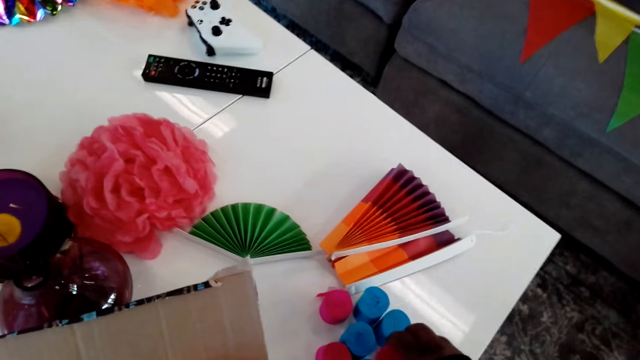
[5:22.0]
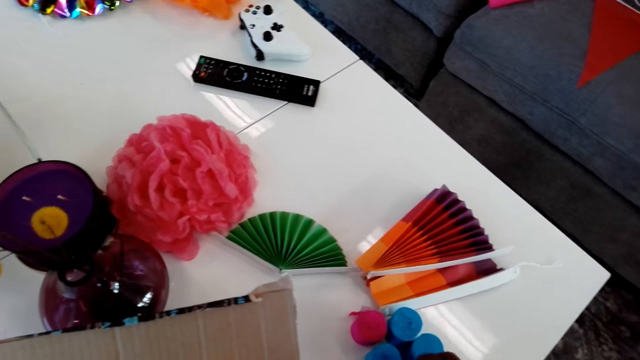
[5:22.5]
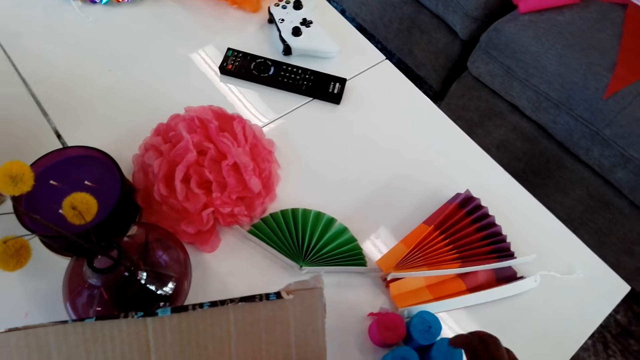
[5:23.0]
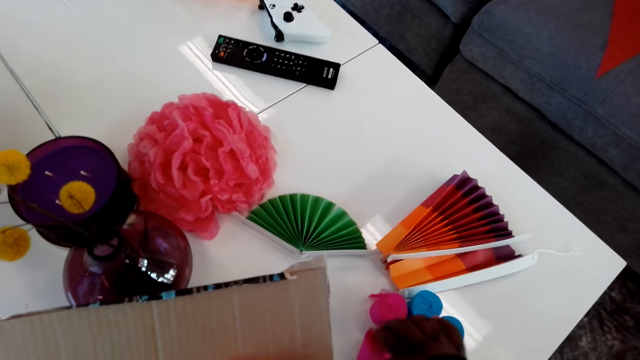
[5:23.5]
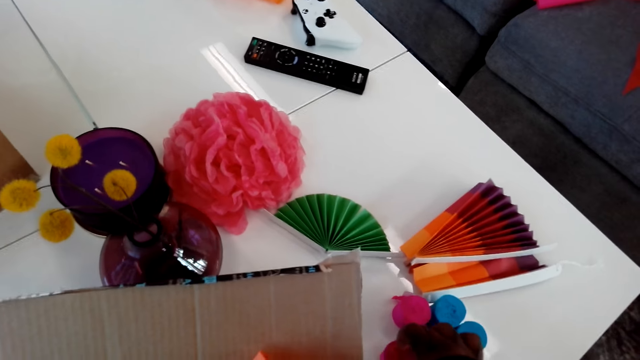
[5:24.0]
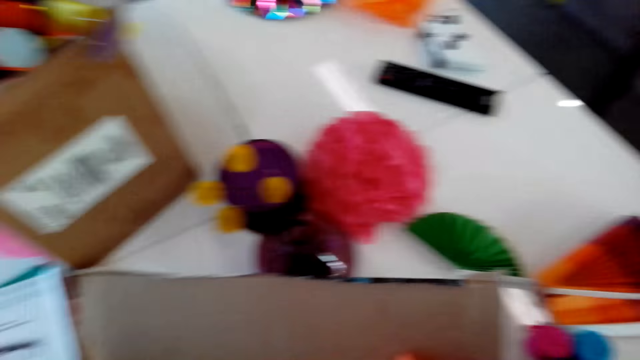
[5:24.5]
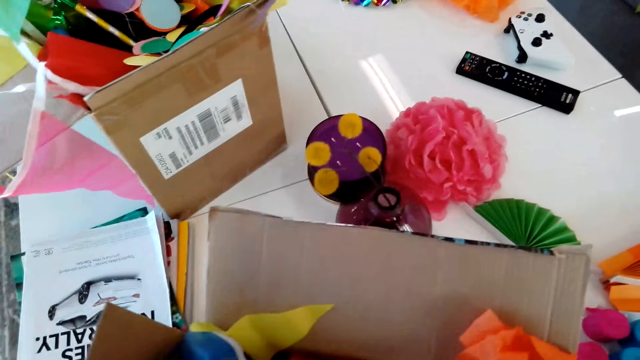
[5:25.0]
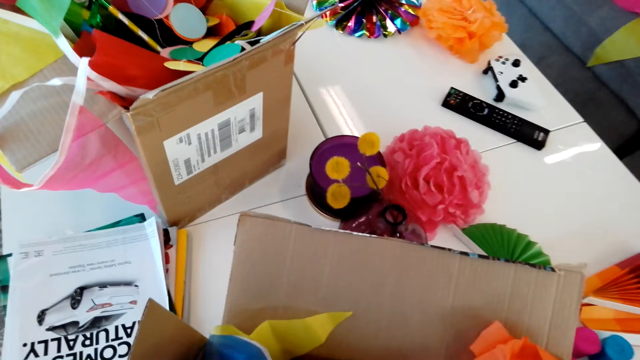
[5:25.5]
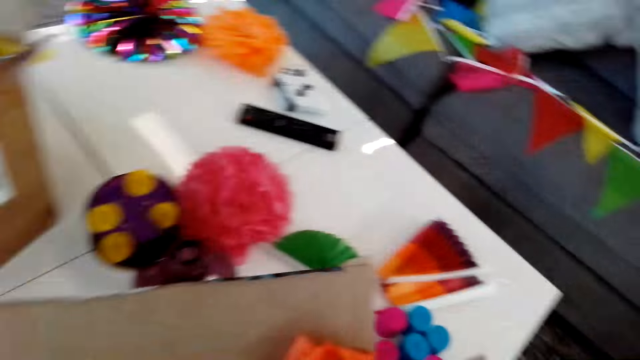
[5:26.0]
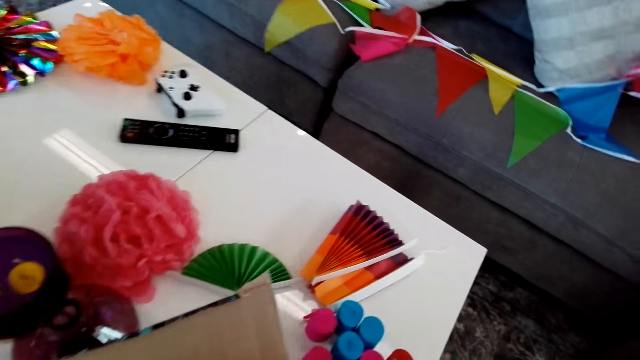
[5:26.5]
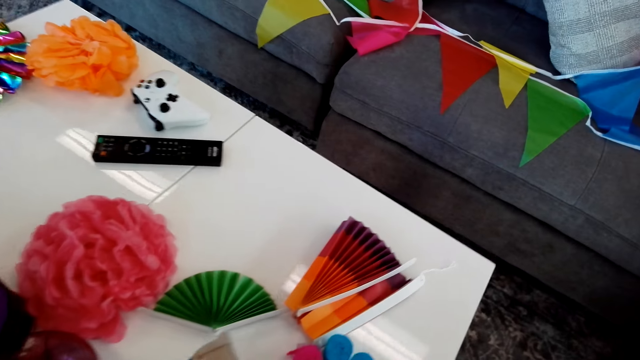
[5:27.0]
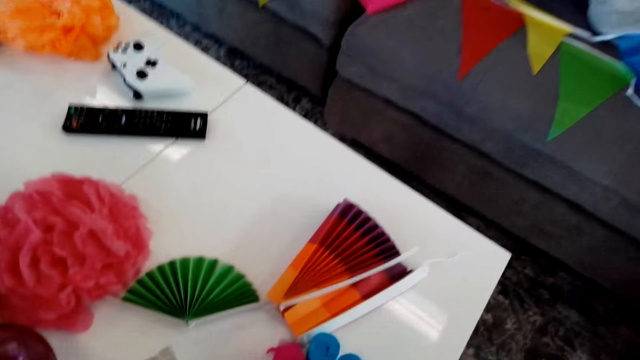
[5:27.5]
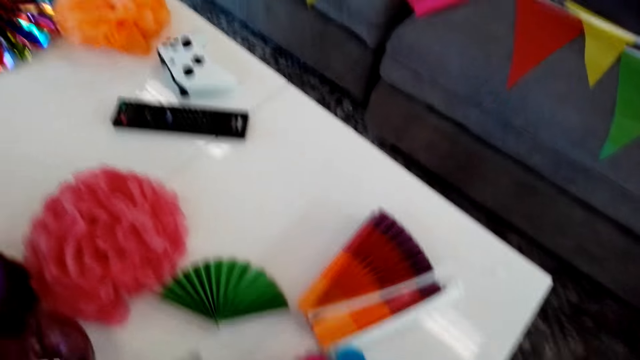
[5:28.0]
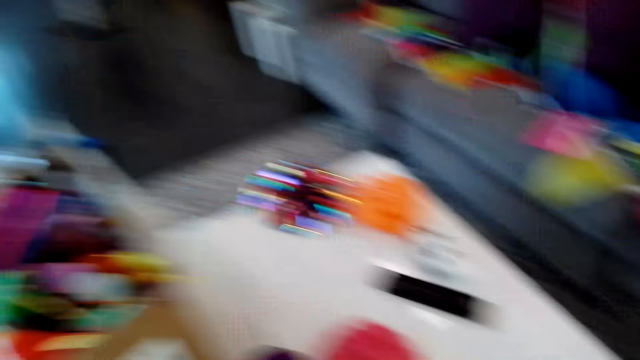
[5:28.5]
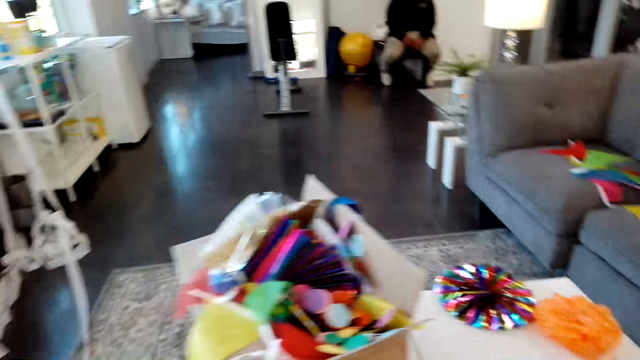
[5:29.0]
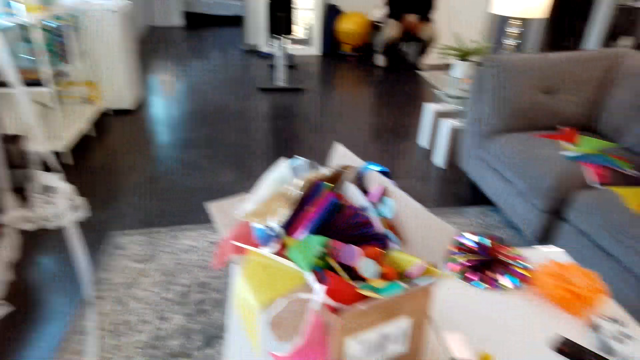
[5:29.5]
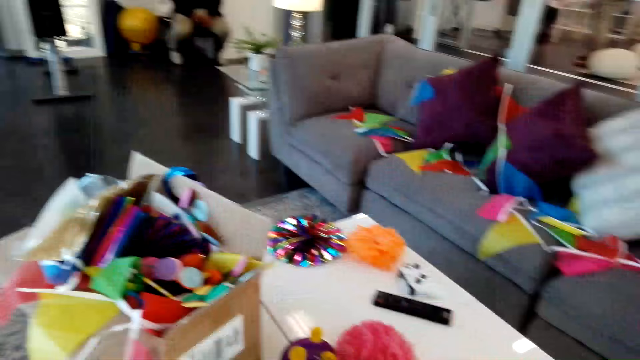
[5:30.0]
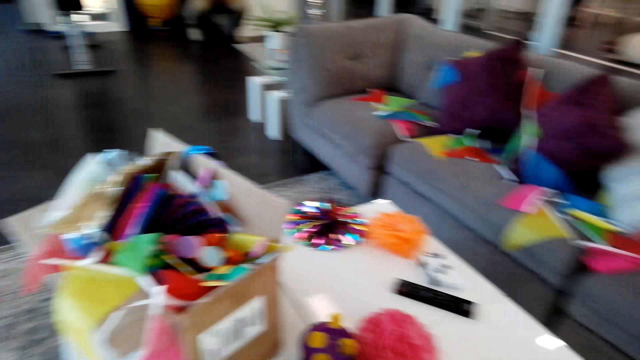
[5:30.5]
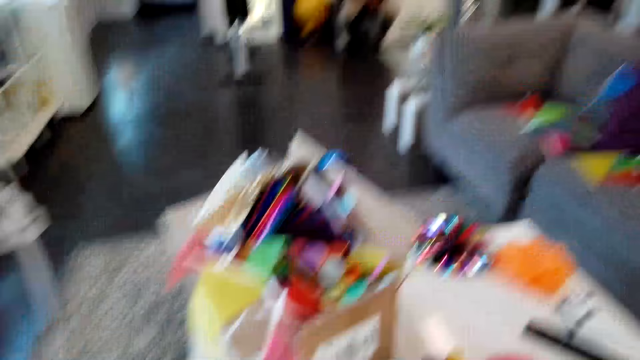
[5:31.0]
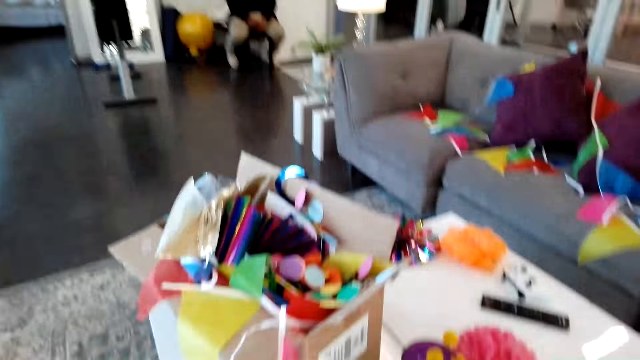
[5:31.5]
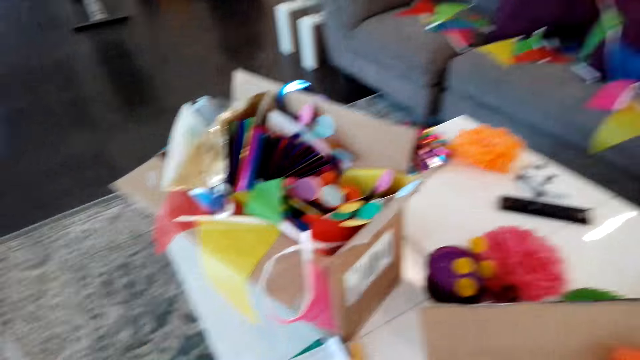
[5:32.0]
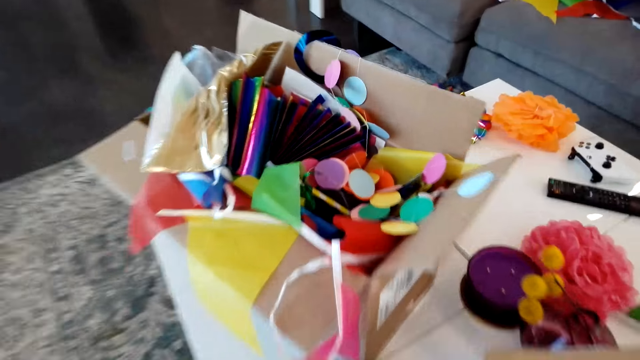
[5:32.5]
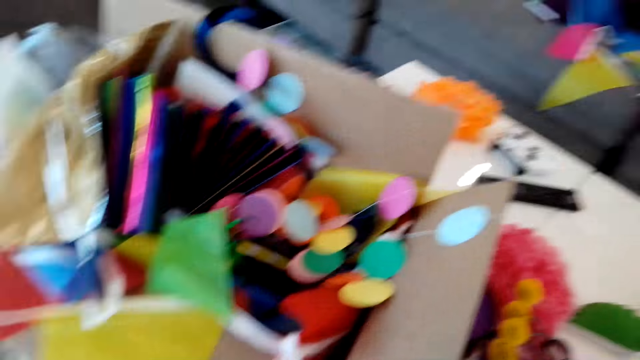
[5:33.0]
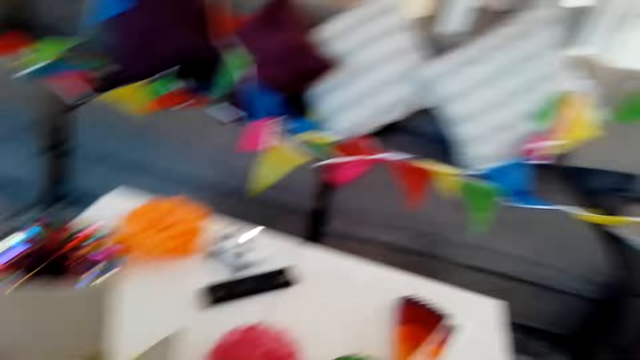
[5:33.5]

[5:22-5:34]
The camera wearer puts the ribbons on the table. They move the hand in the box of ribbon.

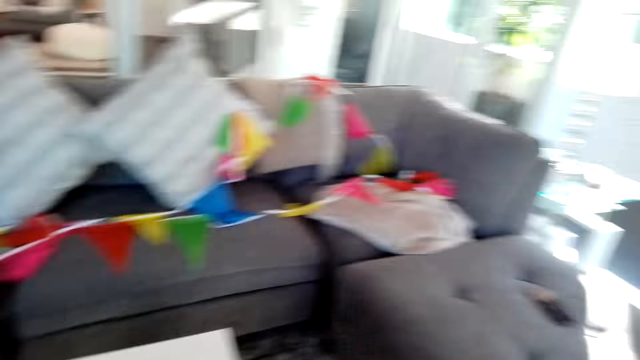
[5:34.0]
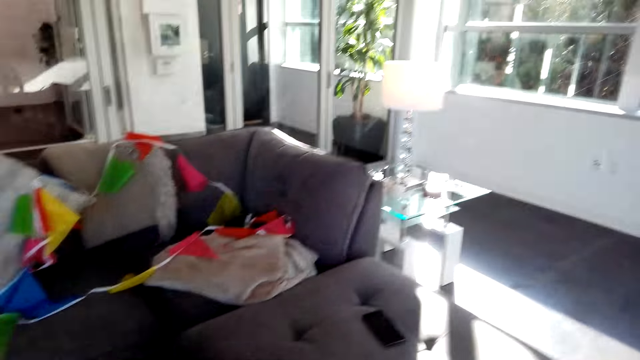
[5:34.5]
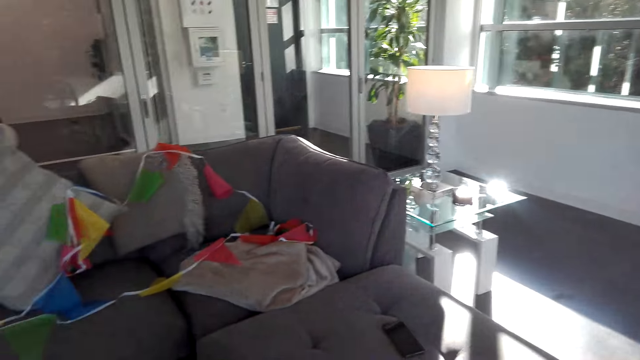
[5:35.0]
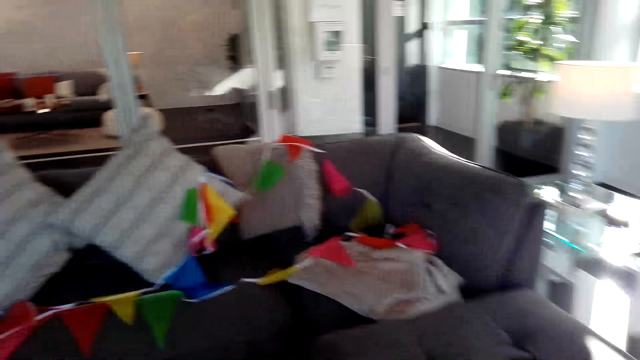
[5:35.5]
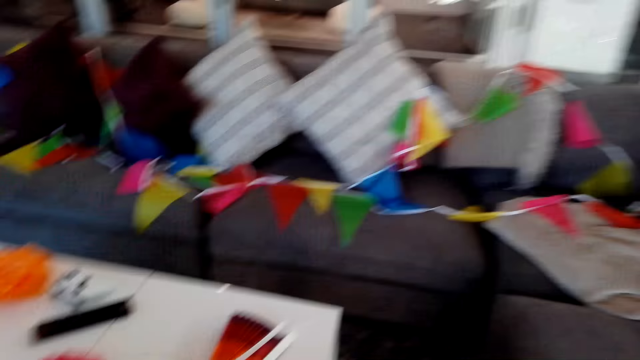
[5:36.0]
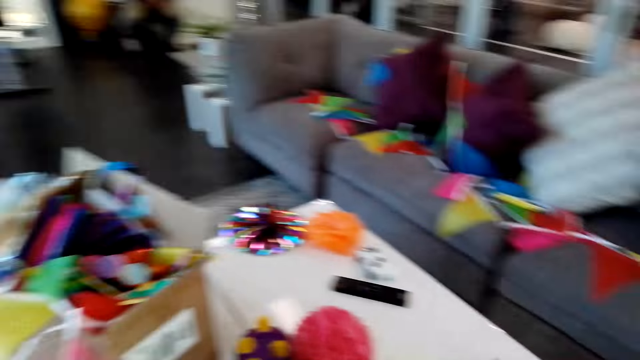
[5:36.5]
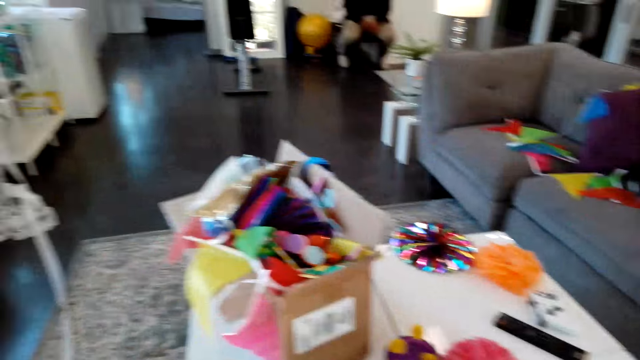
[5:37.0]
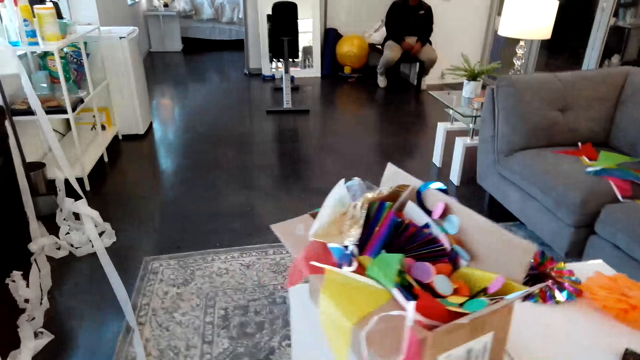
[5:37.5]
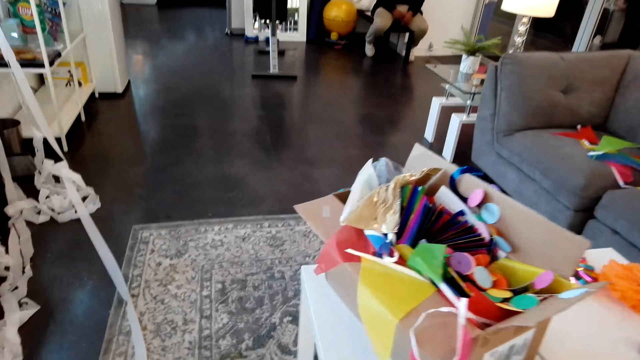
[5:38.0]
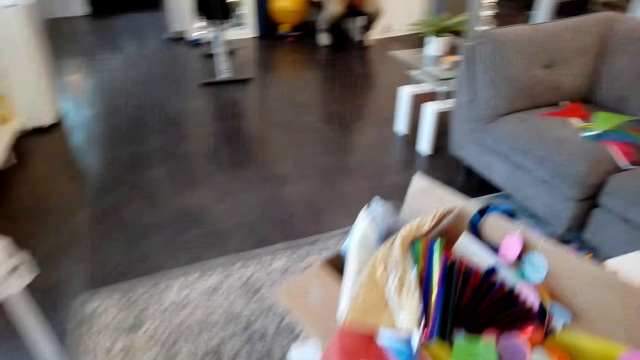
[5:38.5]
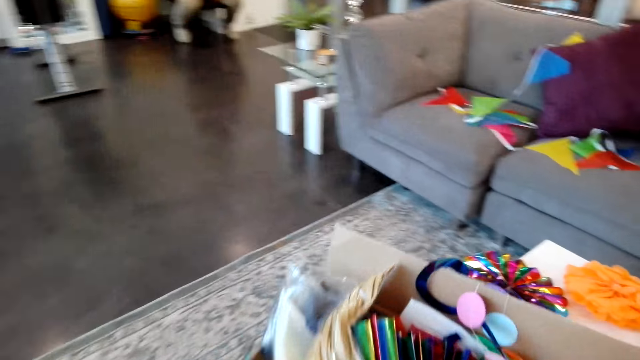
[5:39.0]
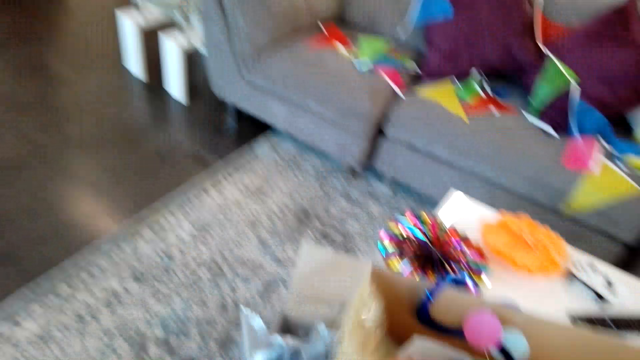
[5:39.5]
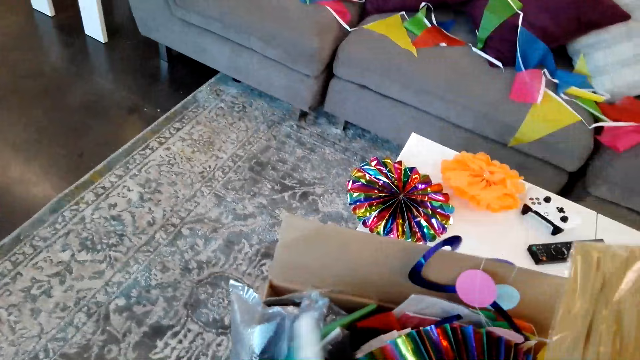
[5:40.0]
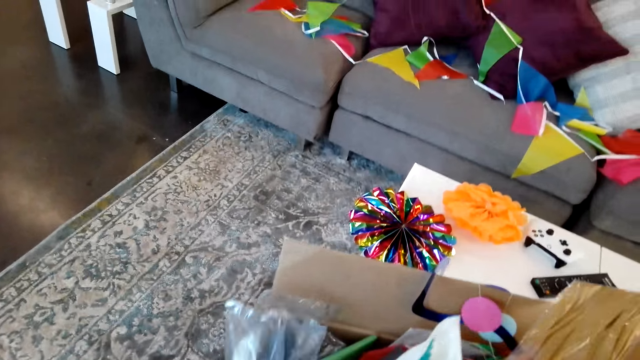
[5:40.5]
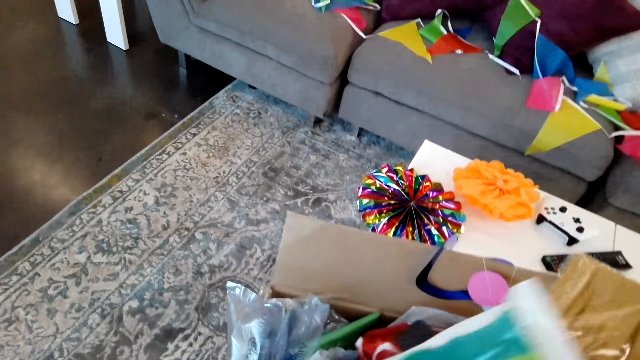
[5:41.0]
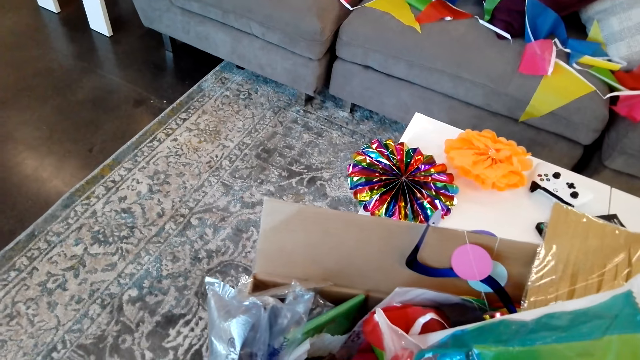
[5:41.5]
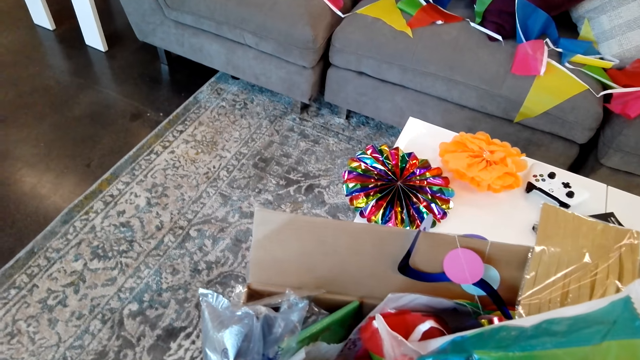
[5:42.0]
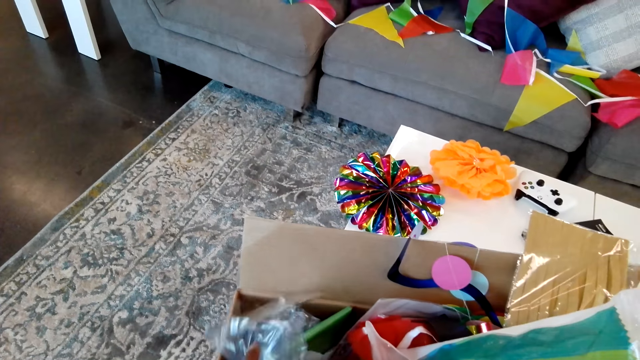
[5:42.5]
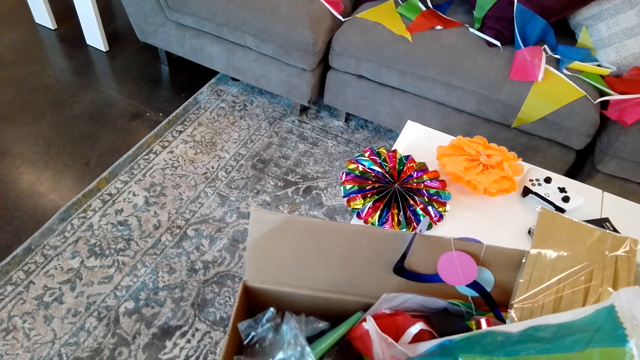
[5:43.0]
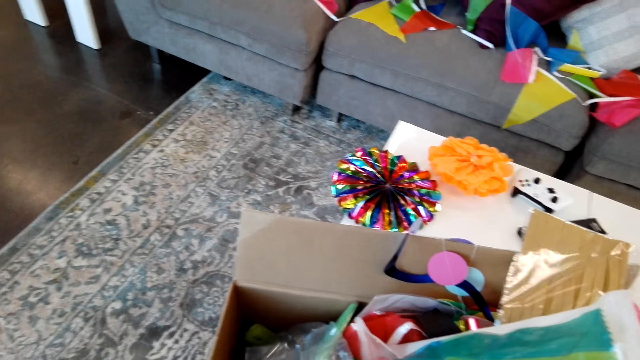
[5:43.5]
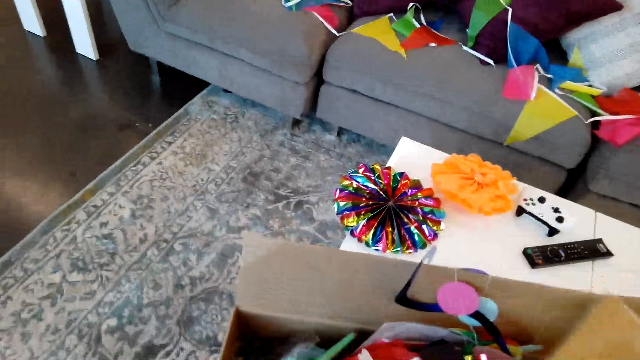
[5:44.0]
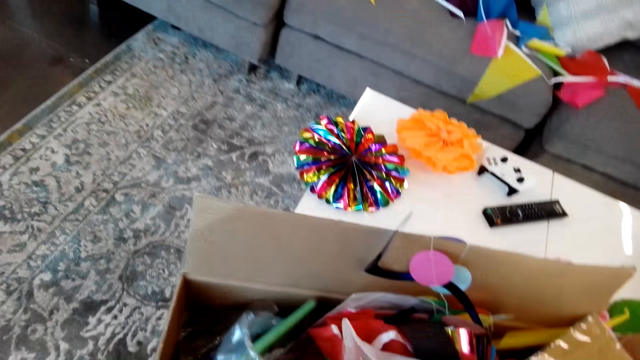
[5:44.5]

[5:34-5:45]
The camera wearer moves the ribbon in the box. They look through the carton.
